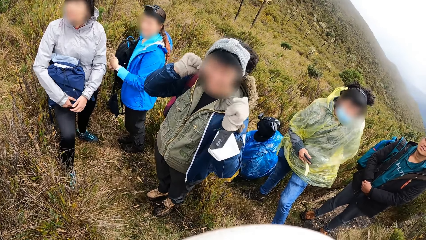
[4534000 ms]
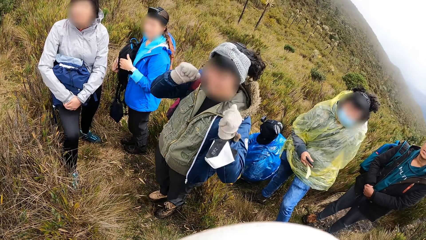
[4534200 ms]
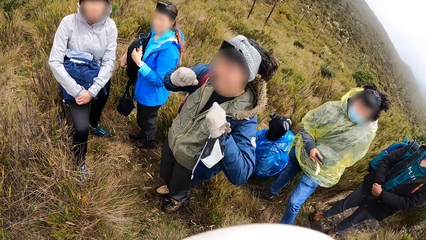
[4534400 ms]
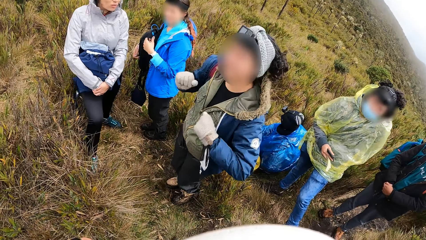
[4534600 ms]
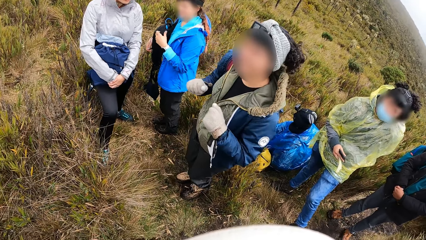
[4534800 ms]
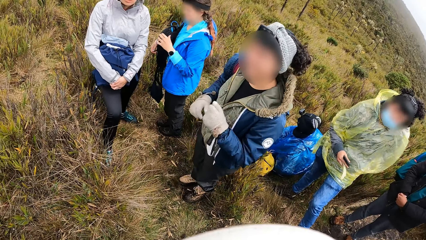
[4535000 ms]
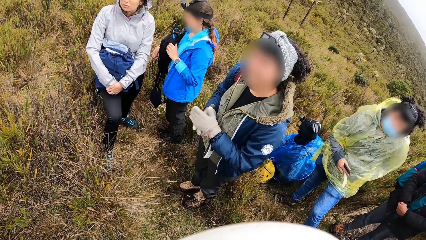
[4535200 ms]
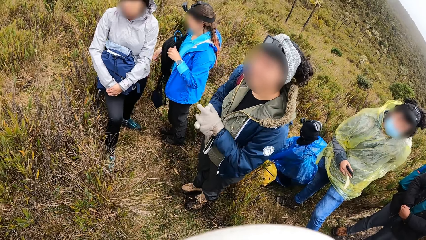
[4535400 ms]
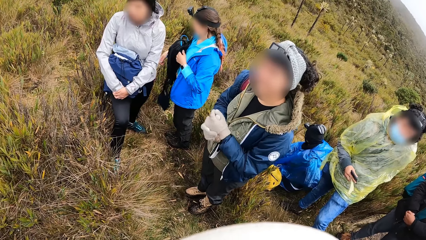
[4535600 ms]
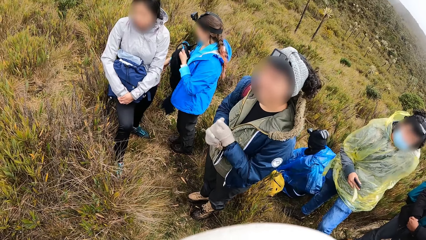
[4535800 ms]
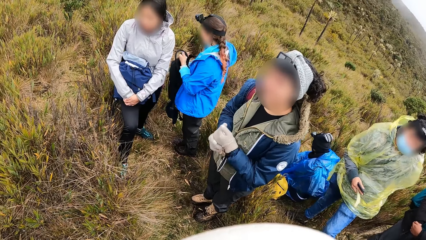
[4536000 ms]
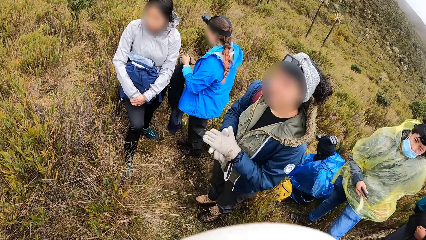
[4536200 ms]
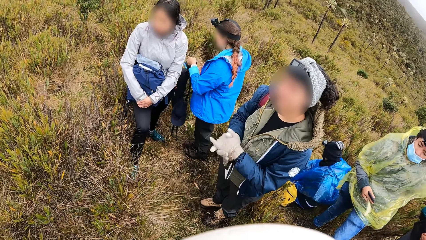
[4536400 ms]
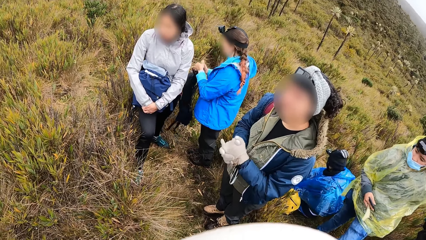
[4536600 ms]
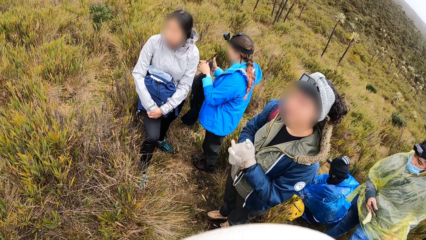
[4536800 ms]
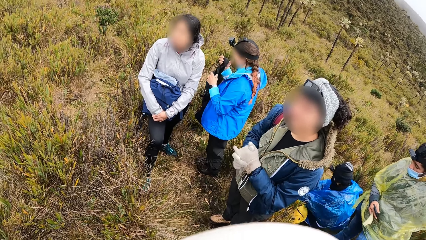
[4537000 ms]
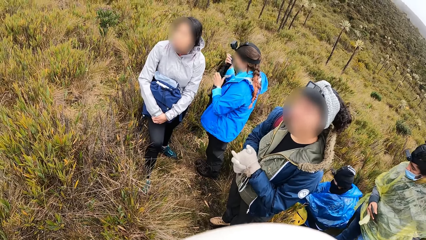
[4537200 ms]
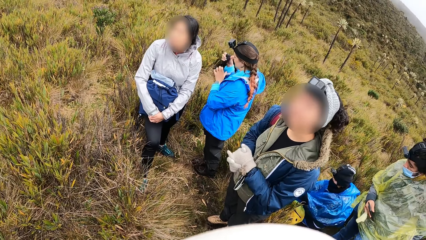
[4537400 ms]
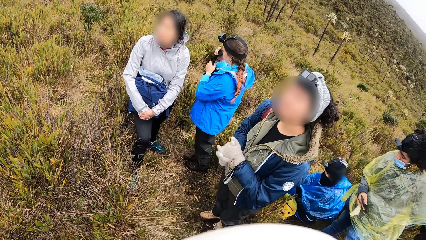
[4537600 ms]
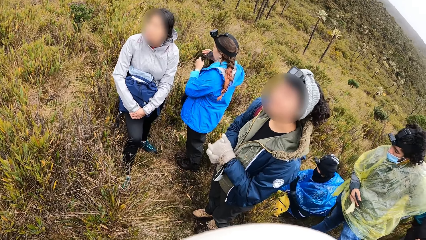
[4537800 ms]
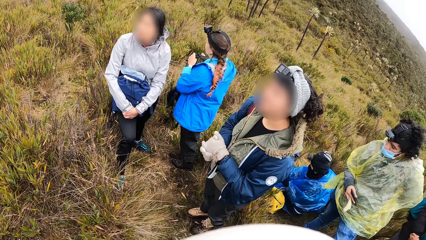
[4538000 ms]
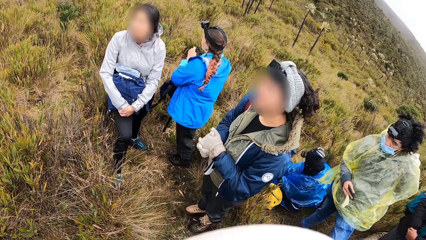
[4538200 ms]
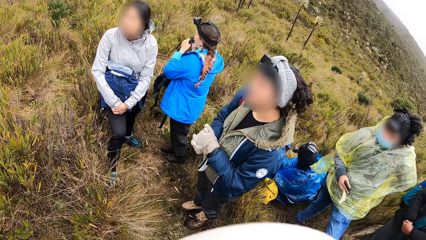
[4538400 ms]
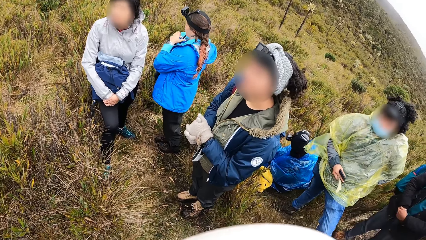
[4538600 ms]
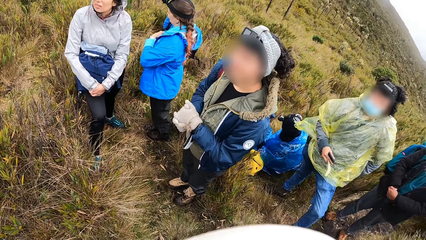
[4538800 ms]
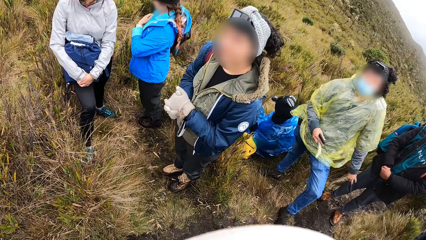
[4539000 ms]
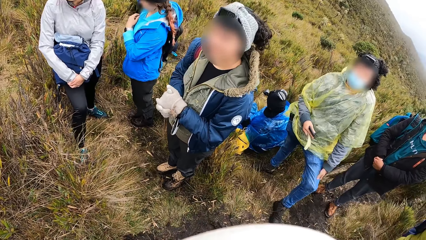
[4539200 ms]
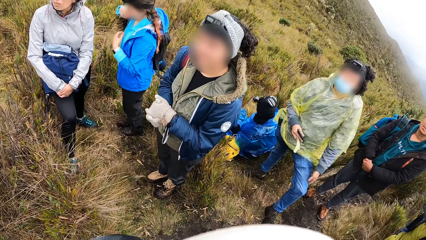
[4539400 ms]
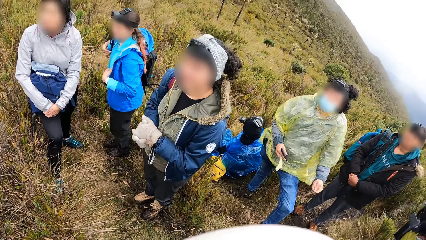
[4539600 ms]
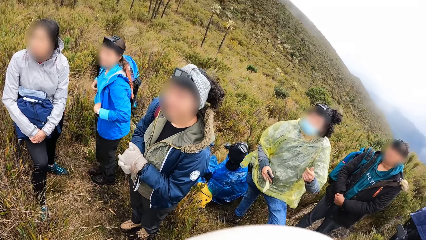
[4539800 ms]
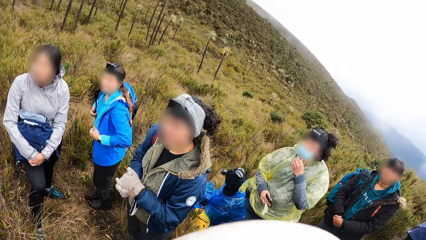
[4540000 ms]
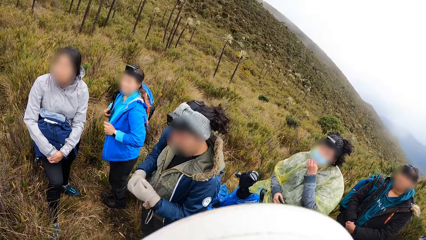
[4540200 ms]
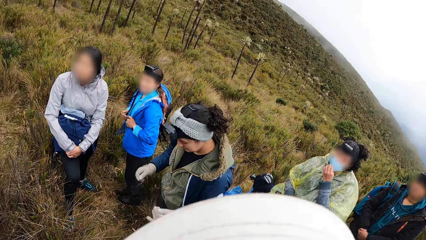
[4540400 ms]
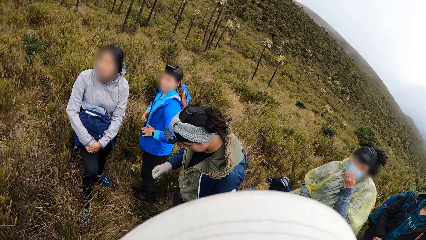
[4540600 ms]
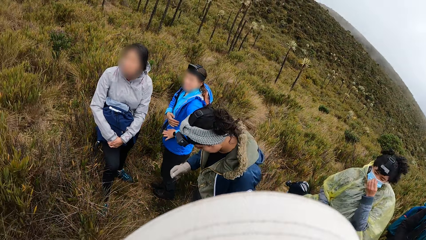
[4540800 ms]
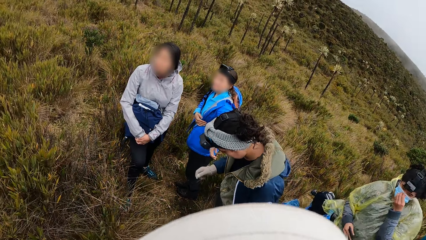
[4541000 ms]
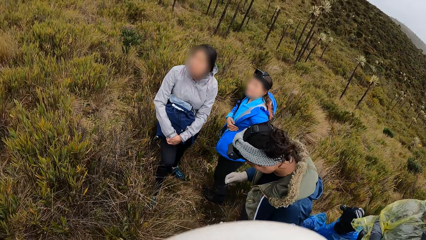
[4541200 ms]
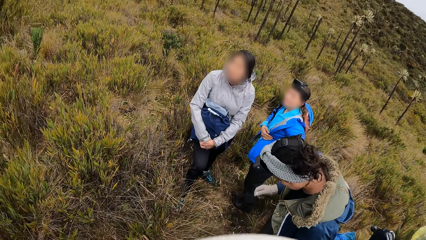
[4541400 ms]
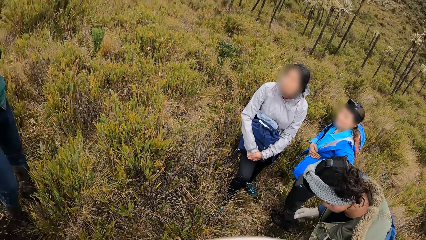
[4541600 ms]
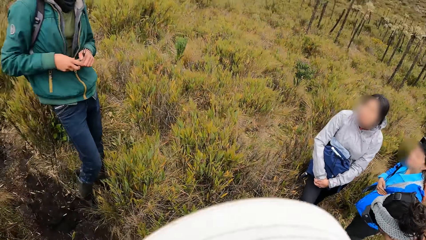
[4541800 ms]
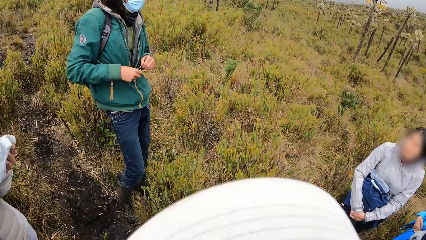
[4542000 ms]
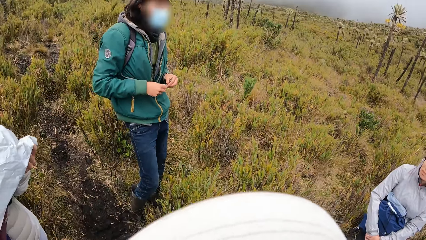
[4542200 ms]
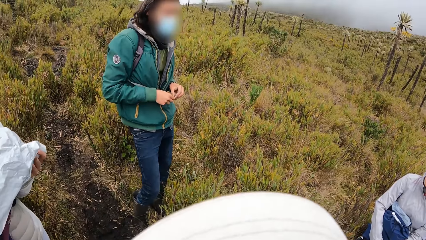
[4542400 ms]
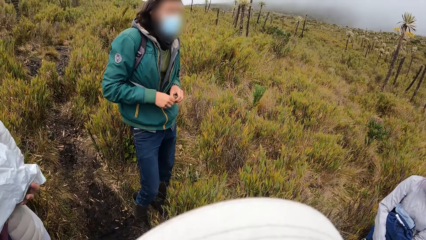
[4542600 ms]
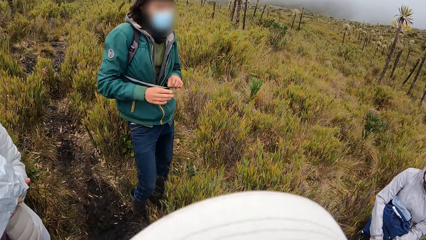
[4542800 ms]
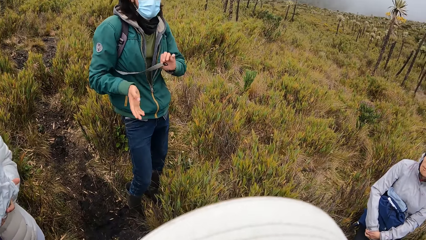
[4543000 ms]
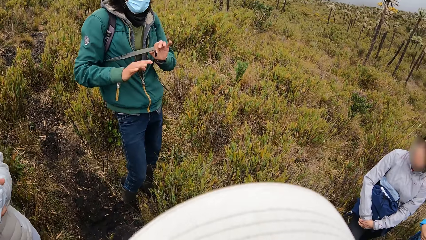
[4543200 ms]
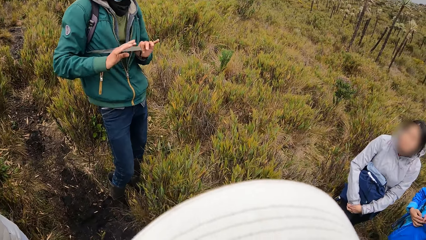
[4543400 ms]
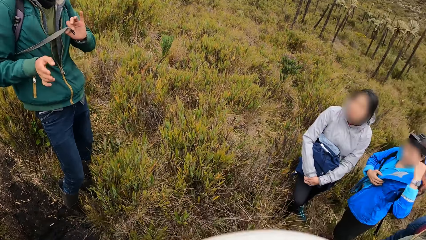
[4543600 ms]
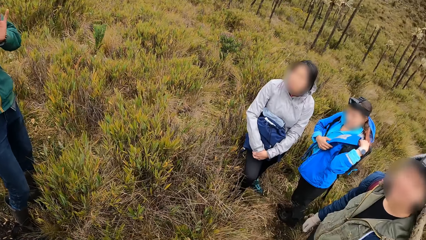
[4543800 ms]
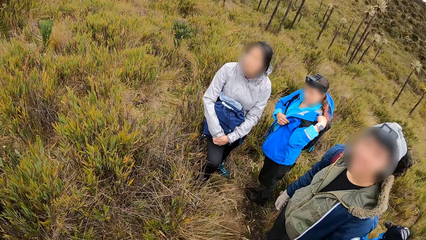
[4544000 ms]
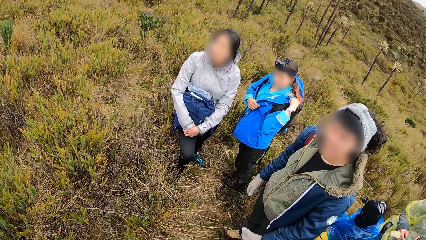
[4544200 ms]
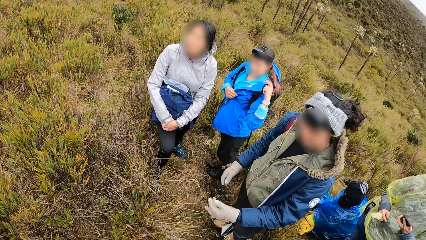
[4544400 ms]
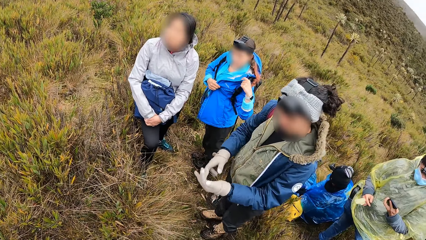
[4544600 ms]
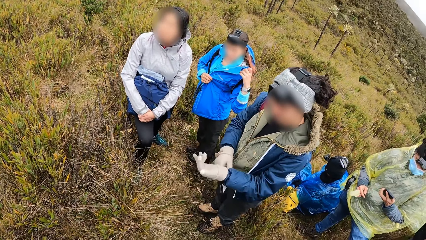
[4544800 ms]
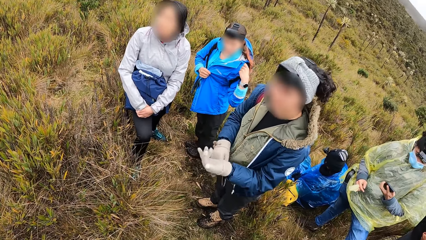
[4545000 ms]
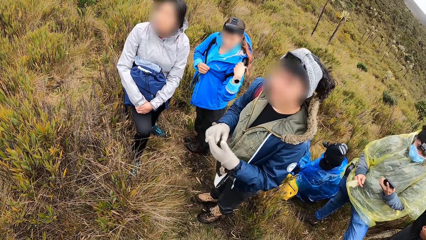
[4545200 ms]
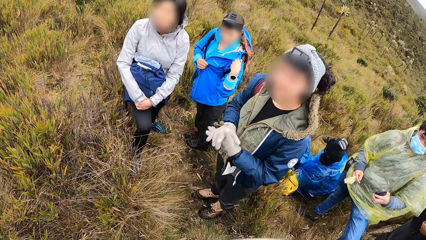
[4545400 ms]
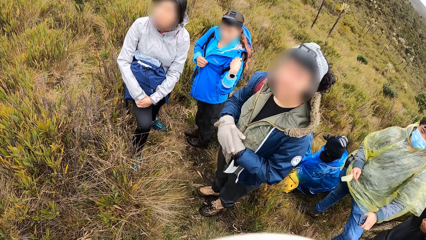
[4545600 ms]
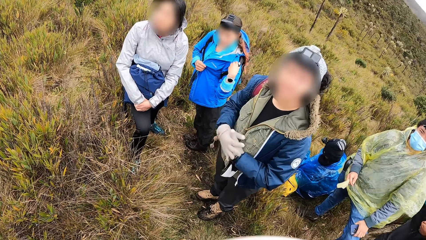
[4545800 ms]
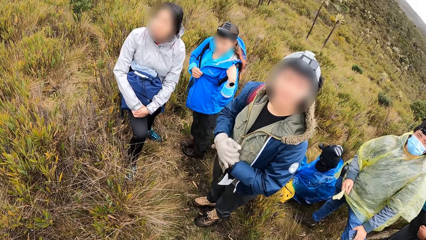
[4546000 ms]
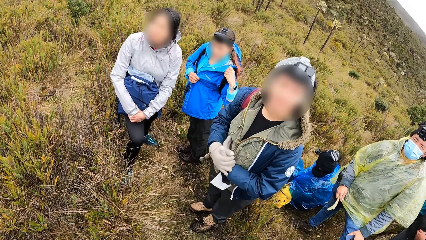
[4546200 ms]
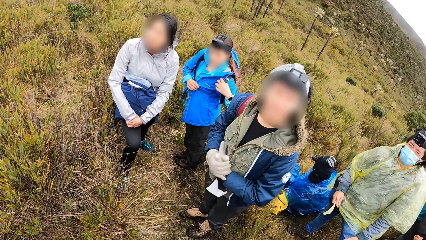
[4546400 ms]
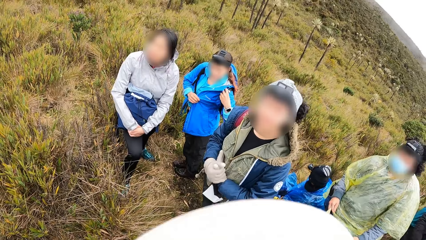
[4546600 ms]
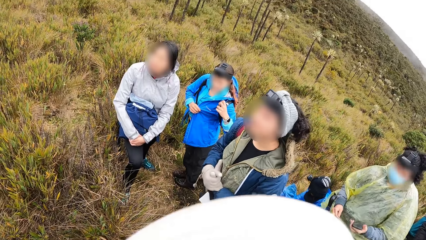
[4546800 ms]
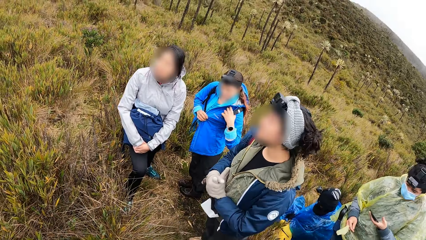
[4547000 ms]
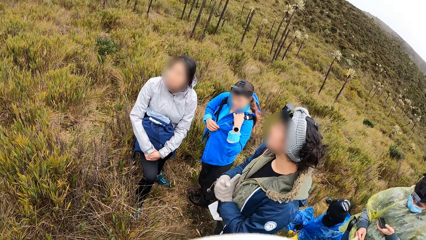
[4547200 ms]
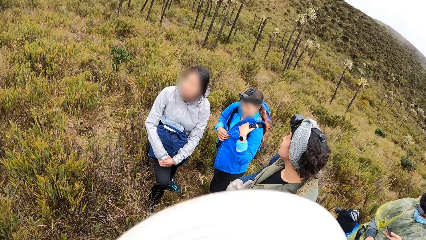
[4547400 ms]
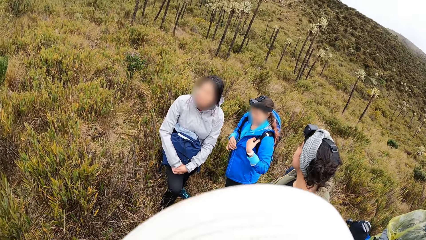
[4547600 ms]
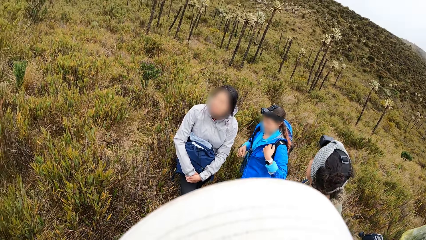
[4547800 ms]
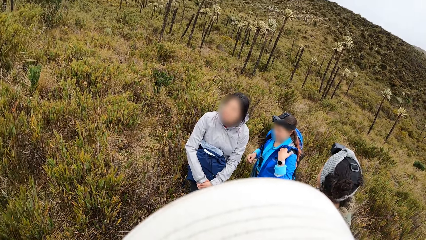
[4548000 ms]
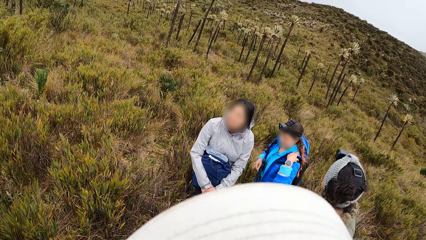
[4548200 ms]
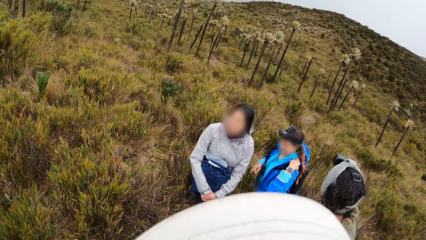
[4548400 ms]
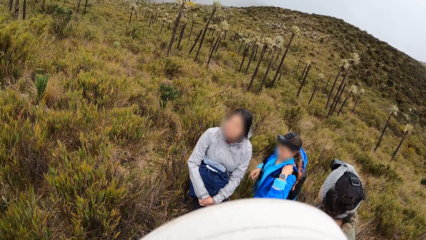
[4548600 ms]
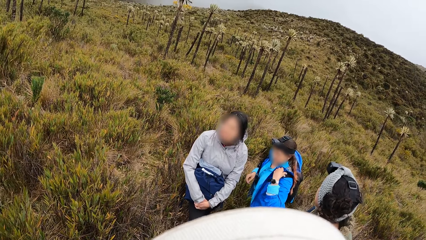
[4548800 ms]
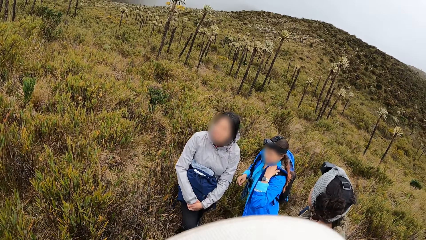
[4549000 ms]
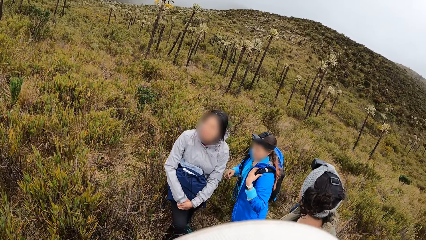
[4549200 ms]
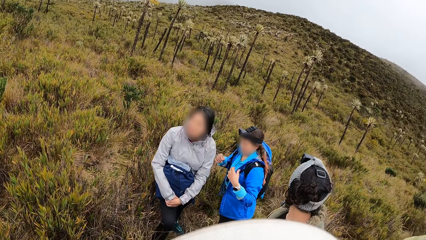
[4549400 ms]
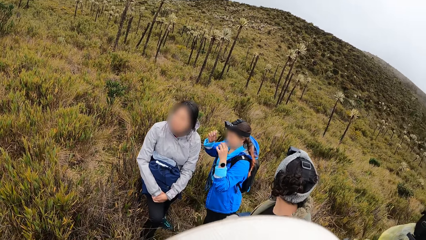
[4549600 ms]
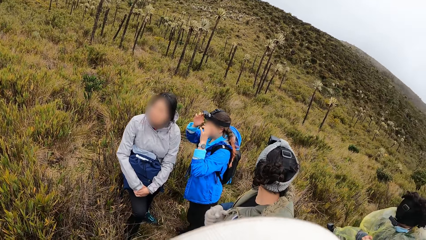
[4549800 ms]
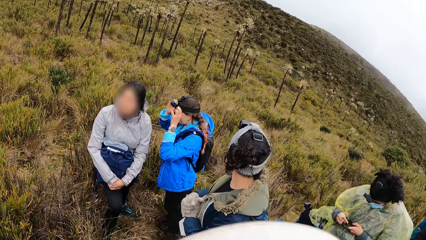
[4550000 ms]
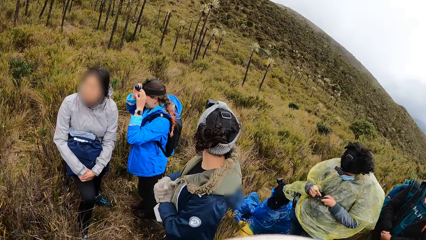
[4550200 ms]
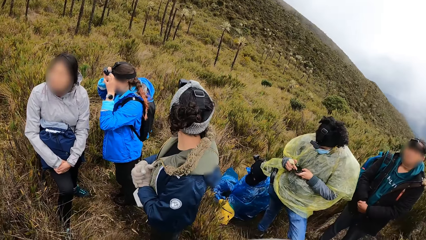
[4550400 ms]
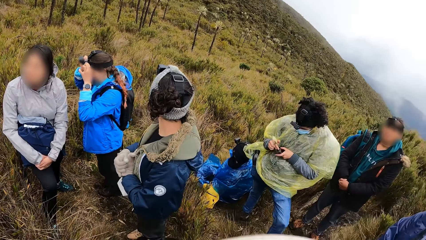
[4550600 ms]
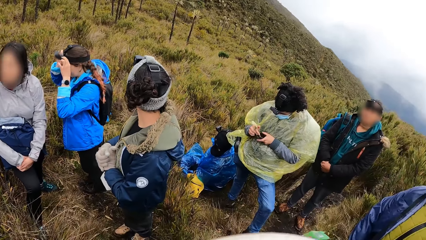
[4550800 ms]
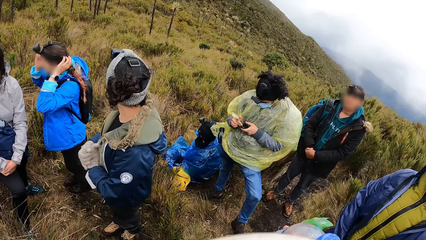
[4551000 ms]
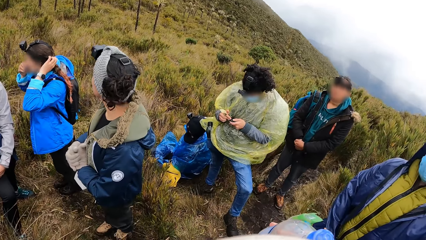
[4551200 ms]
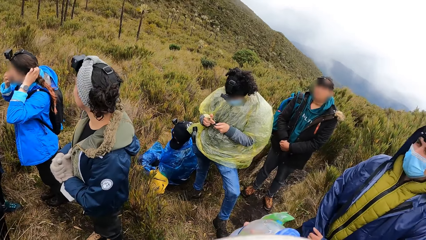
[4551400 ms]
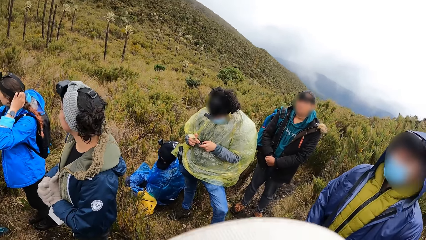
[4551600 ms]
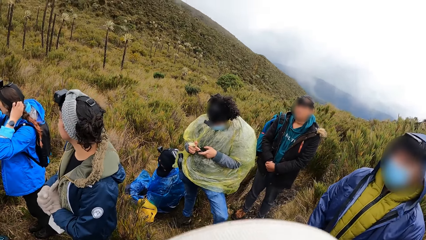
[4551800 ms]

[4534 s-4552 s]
A person talks to the camera wearer. Another person looks at the camera wearer. The camera wearer looks around the bush.
